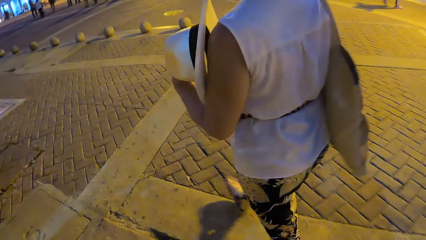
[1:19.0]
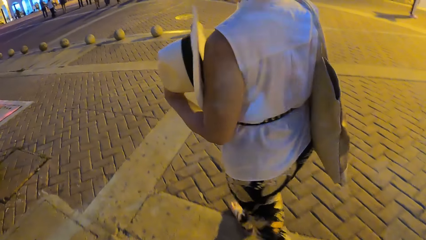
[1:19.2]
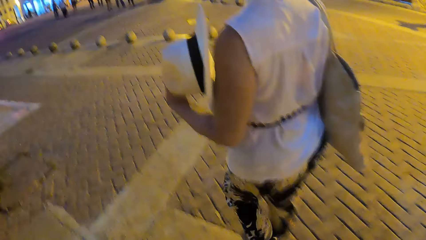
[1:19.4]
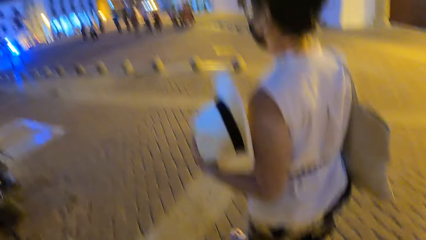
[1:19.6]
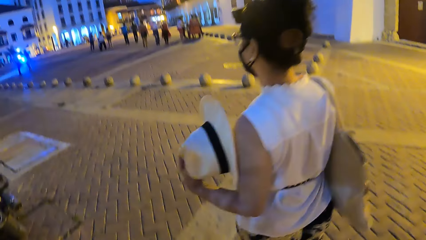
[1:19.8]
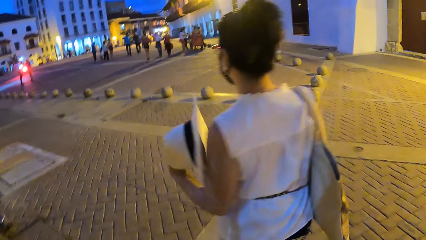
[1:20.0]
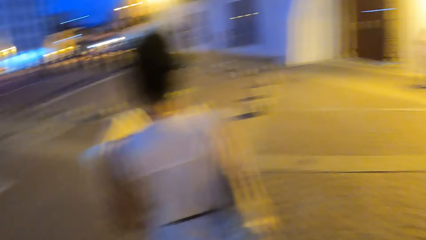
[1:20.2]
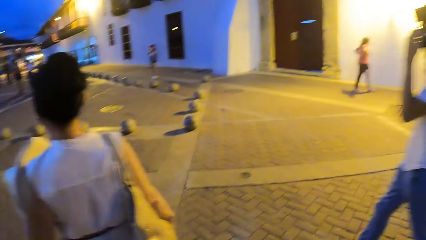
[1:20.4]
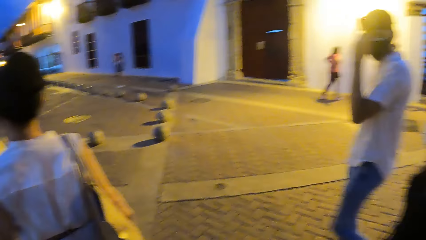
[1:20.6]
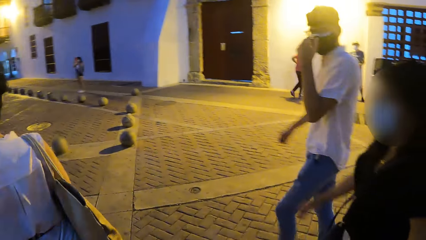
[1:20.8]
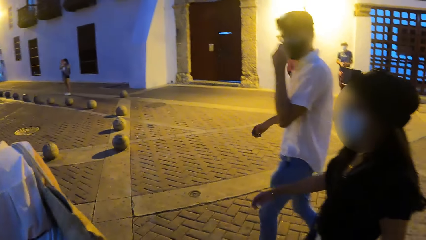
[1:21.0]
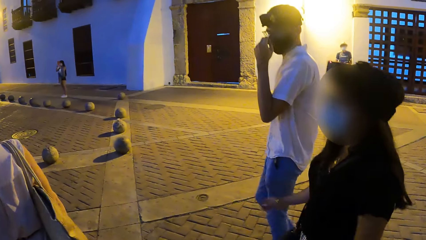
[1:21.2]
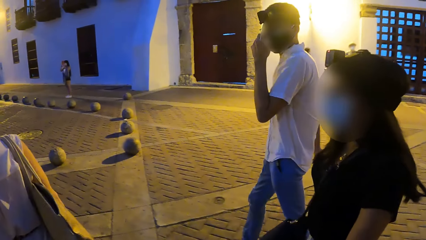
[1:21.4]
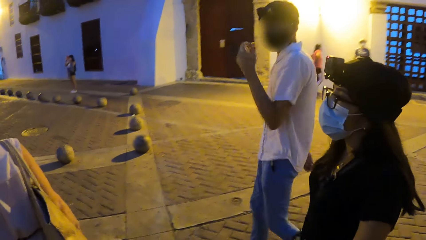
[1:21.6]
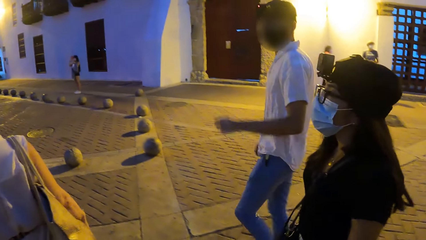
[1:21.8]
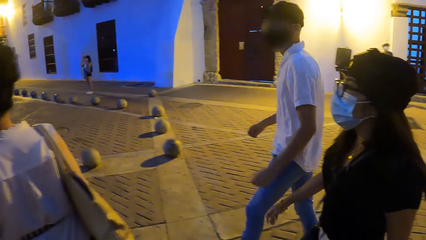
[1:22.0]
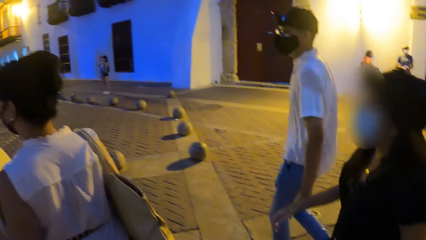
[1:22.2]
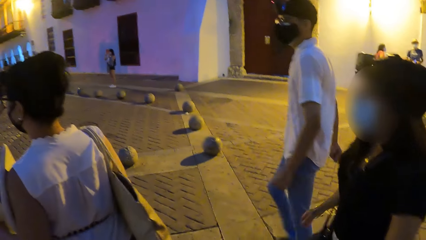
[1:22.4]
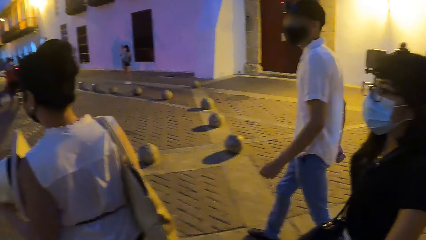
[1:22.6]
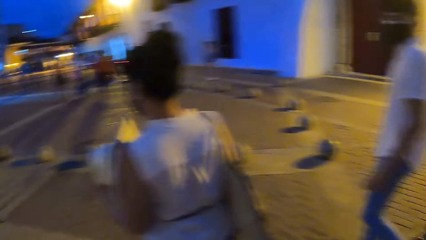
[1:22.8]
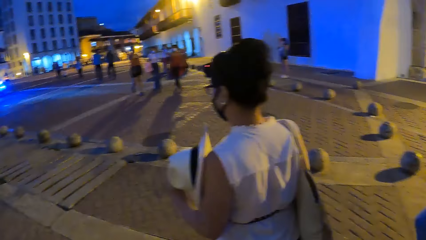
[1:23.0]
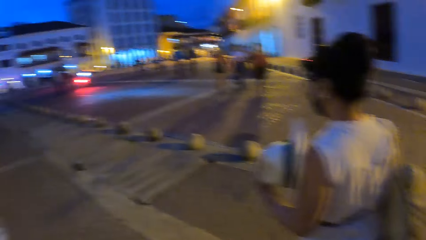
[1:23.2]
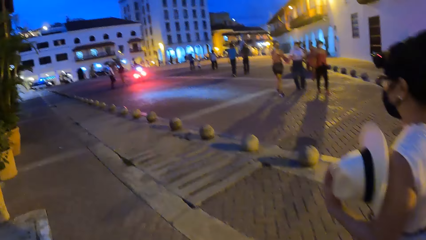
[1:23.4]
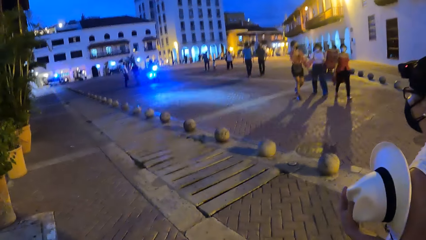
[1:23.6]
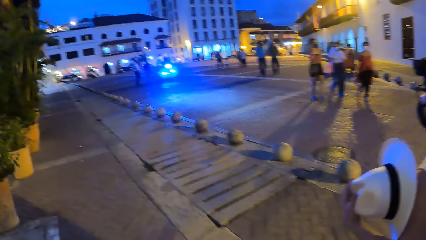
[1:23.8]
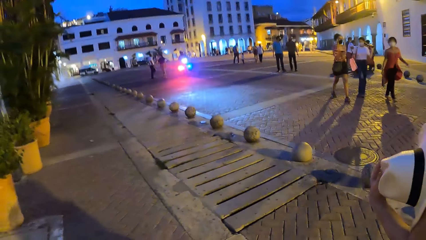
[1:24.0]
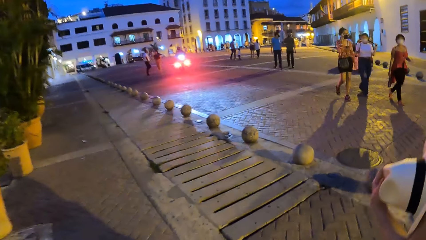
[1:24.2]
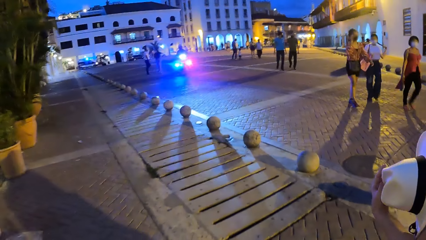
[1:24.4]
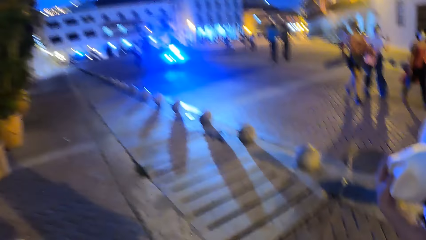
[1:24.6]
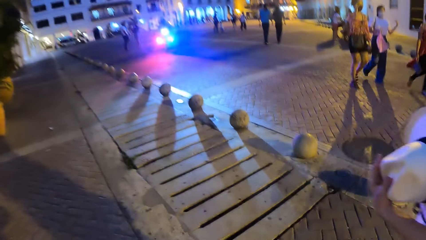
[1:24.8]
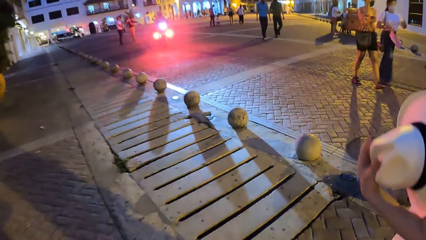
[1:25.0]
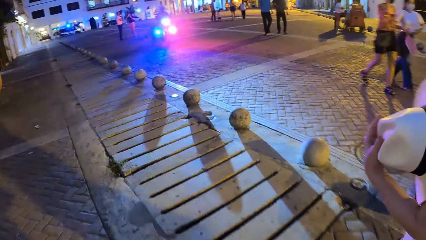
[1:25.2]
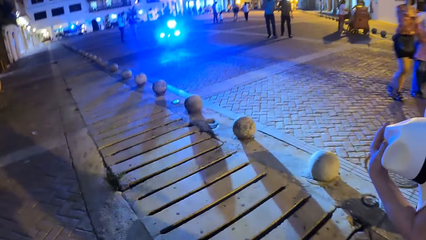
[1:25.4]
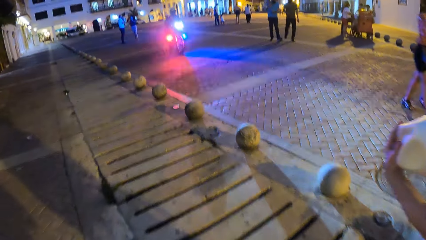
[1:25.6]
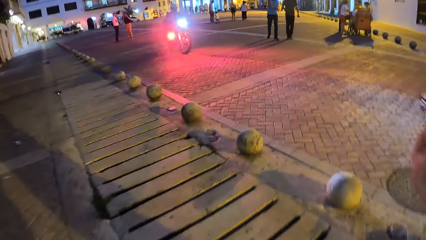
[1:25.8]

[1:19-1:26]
The camera wearer walks on the road with four people.

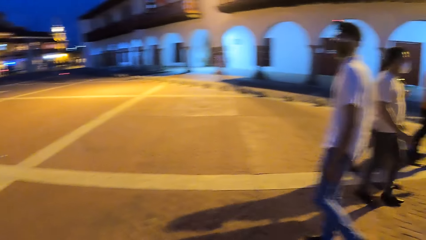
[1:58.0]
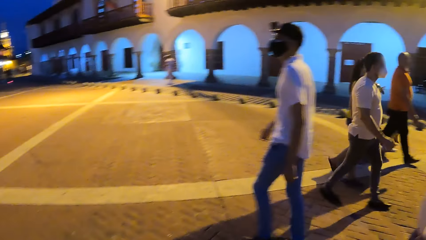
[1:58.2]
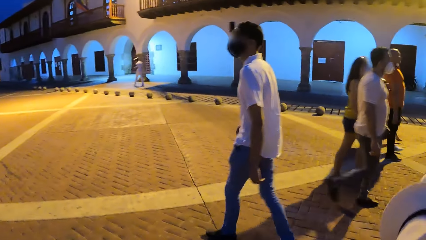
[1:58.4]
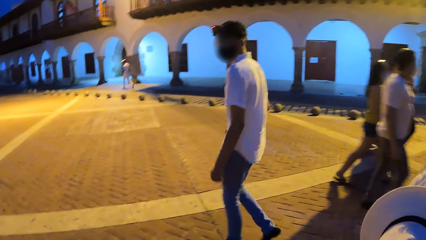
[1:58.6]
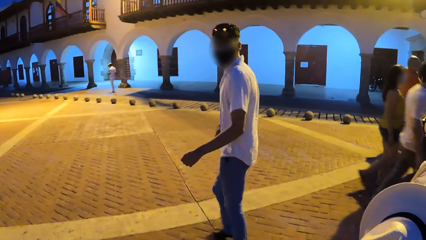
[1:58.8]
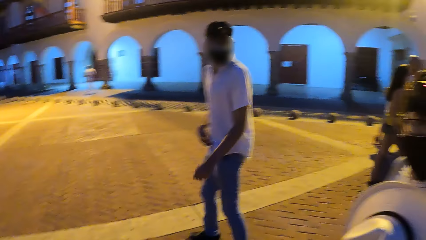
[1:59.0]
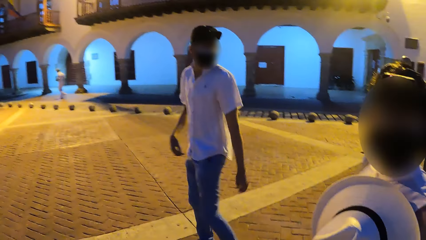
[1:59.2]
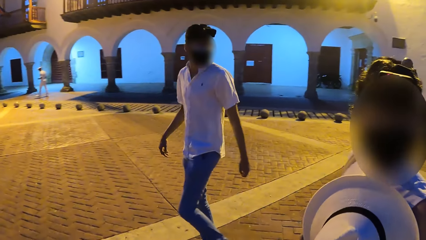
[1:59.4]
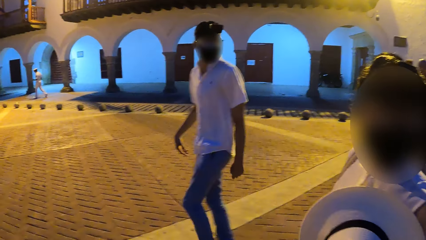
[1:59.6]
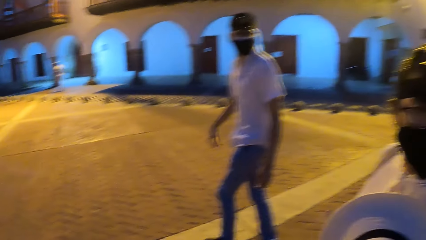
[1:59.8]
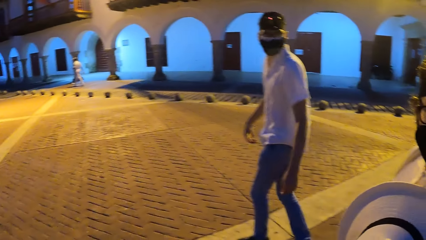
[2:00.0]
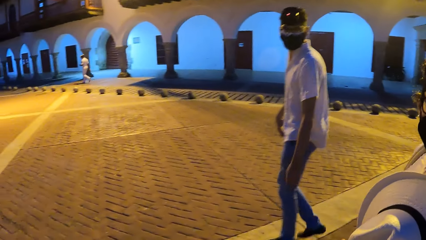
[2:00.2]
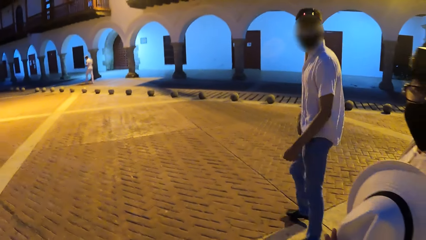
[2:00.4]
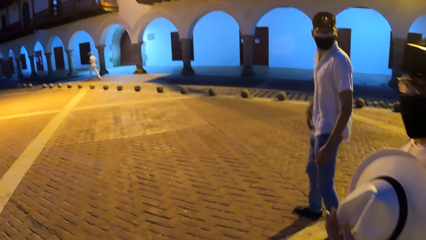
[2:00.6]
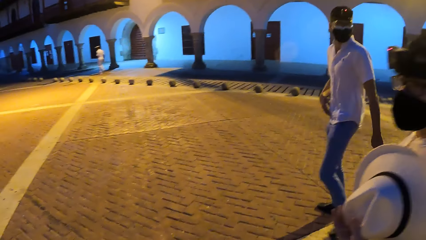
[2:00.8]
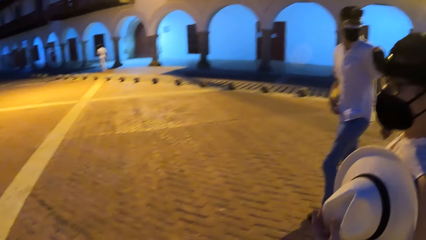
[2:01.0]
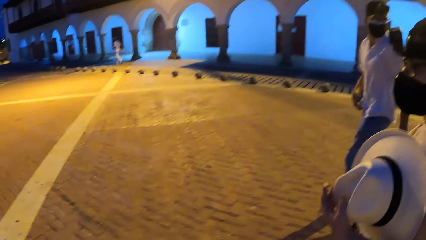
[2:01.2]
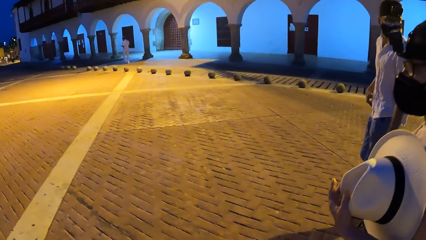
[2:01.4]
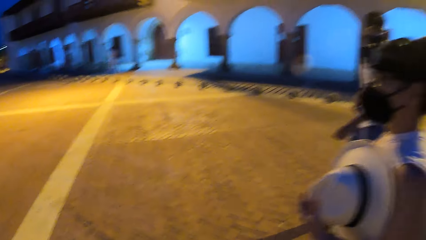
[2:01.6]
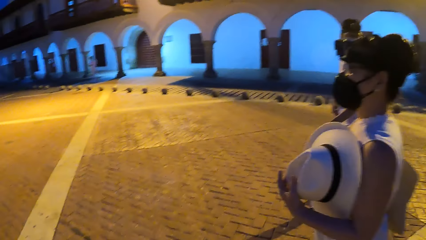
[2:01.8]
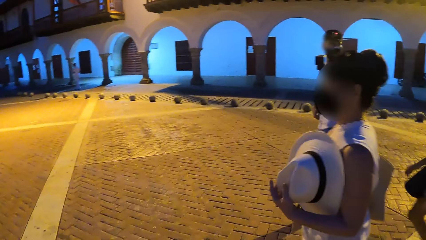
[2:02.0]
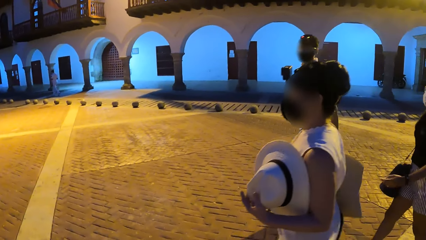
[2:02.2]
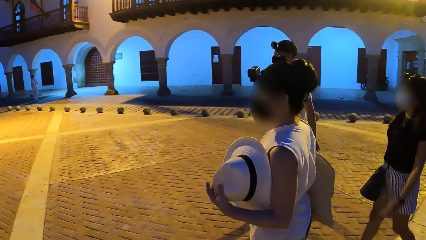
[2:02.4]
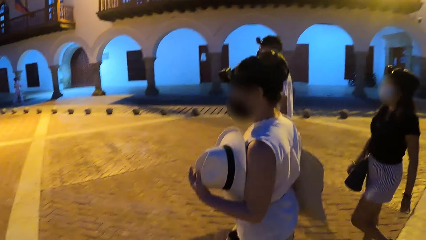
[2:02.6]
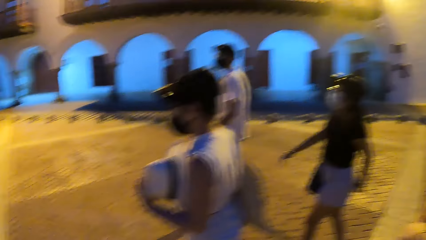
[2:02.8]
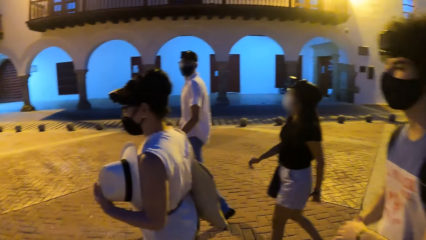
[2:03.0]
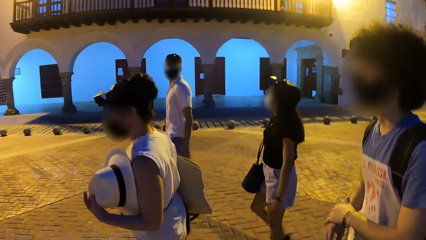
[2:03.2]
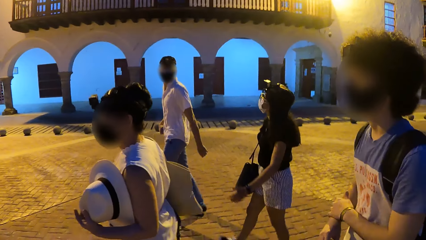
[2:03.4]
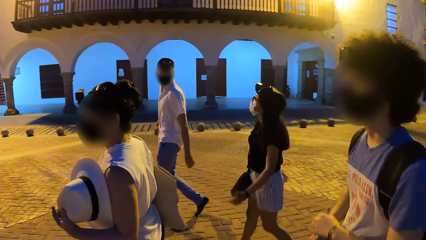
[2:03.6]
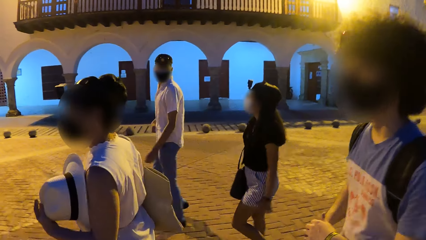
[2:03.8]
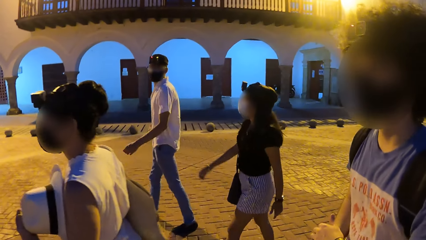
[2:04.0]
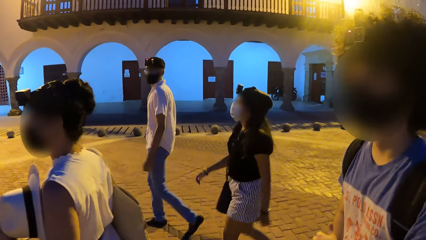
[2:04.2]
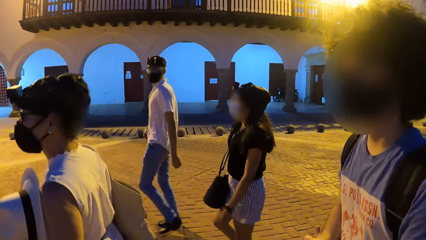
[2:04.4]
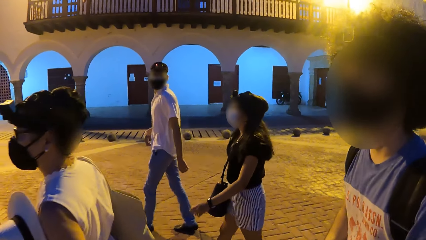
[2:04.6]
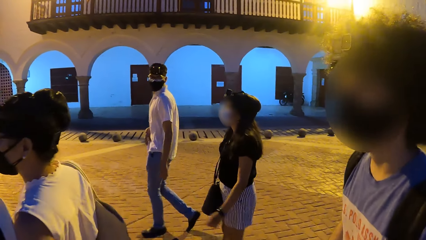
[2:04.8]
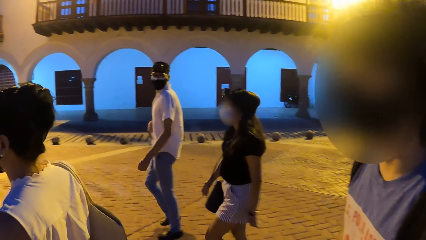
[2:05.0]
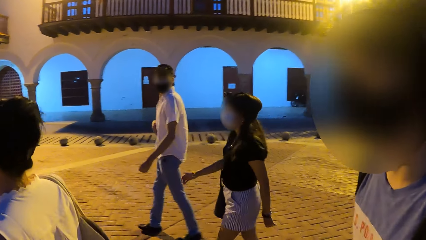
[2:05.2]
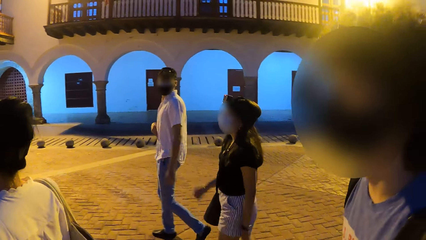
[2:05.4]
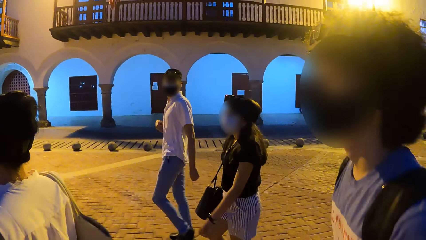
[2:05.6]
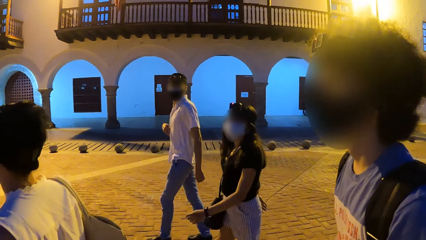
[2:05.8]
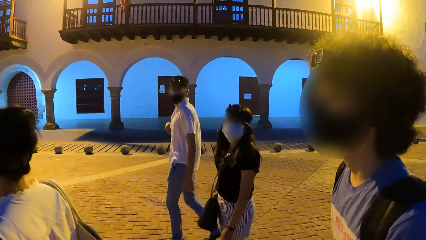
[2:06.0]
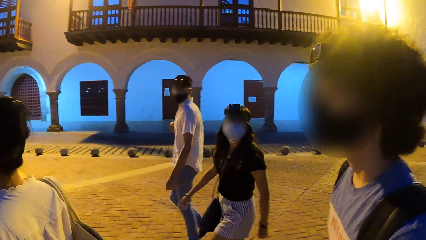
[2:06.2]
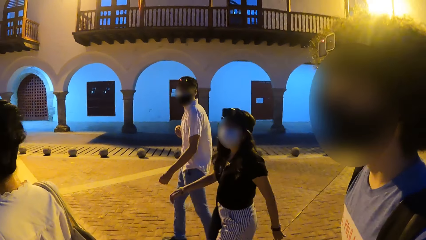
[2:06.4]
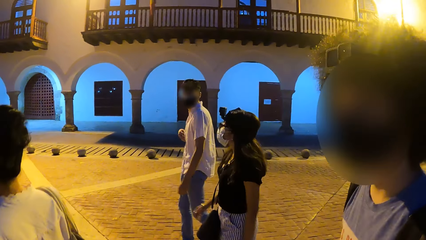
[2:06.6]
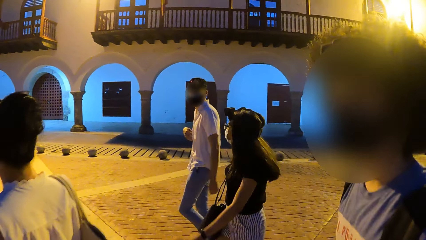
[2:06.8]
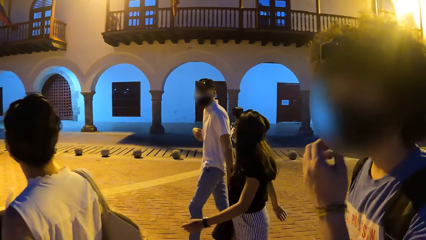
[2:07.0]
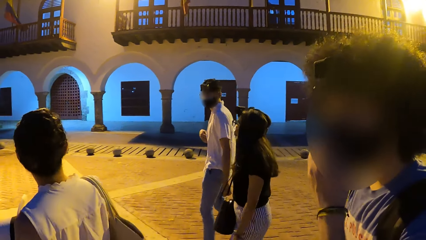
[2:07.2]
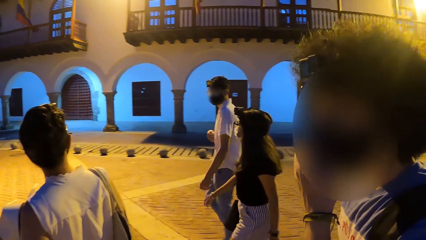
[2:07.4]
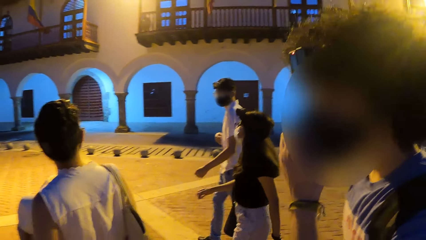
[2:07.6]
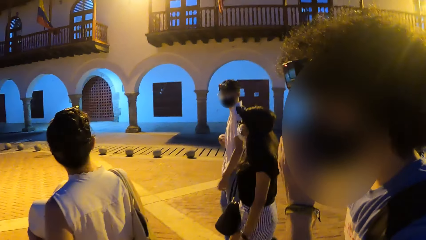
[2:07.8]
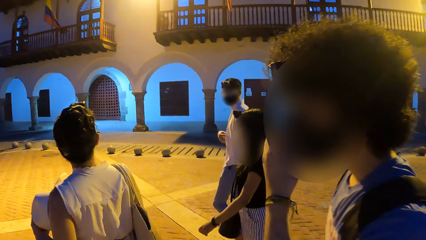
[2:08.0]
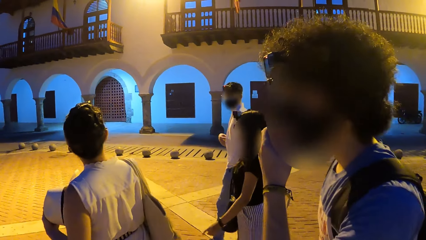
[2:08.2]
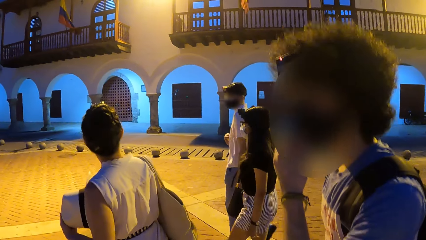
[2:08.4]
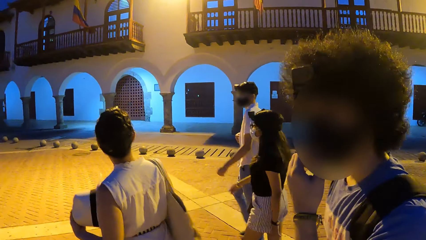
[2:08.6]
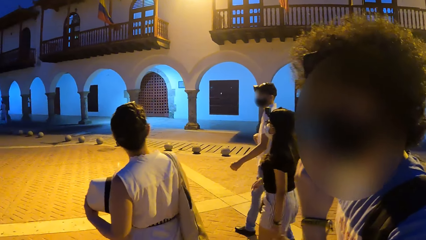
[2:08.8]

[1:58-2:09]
The camera wearer converses with a woman. They converse with a person. They look at four people.
